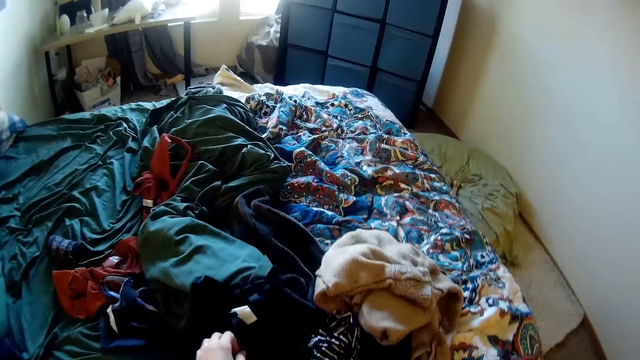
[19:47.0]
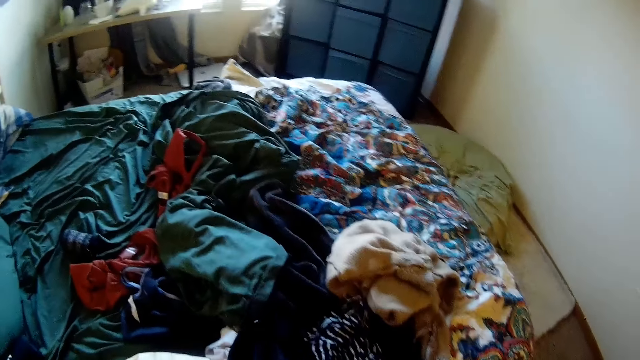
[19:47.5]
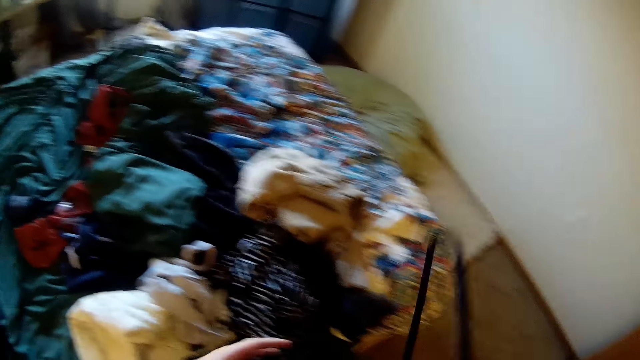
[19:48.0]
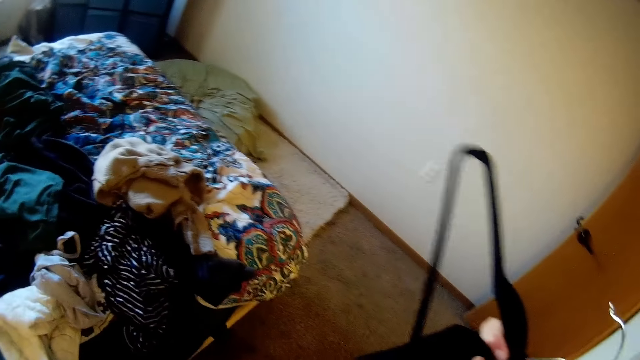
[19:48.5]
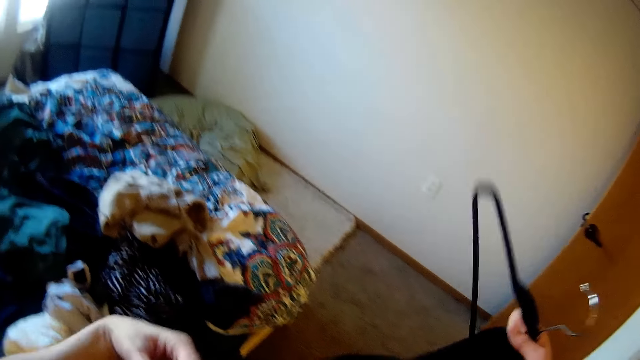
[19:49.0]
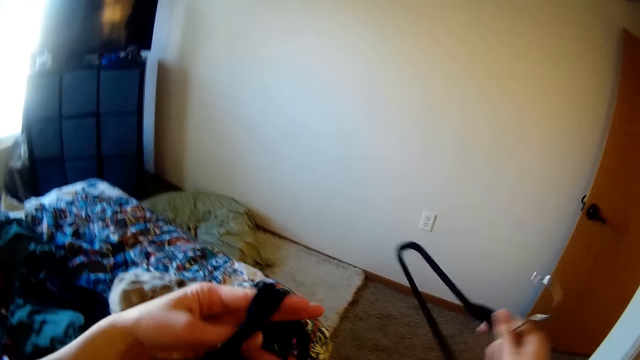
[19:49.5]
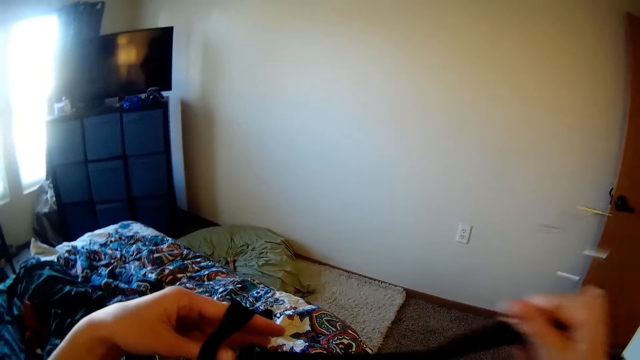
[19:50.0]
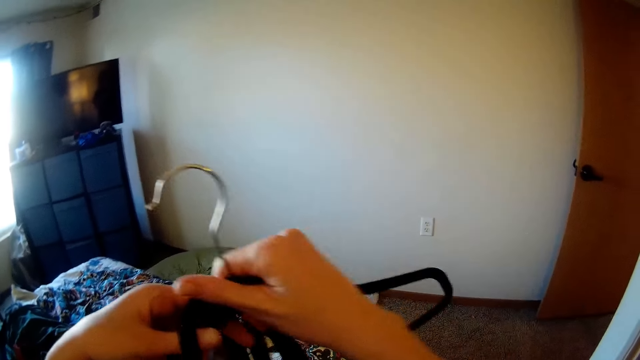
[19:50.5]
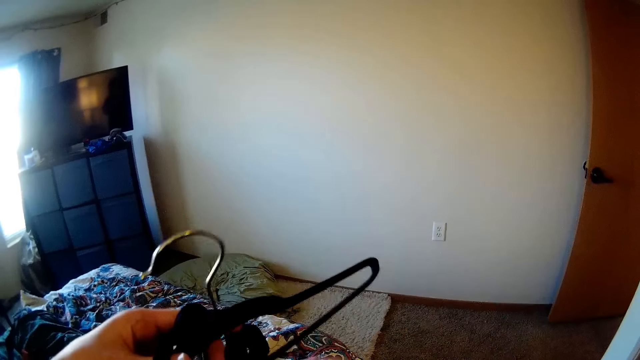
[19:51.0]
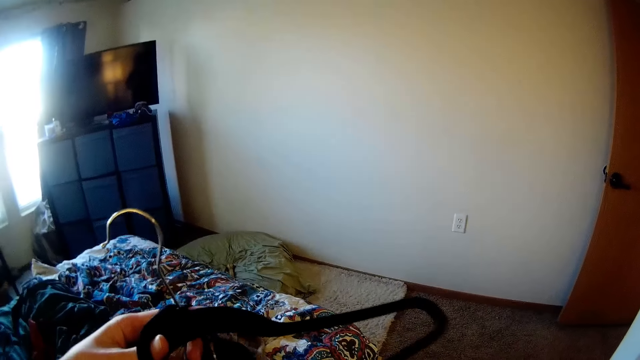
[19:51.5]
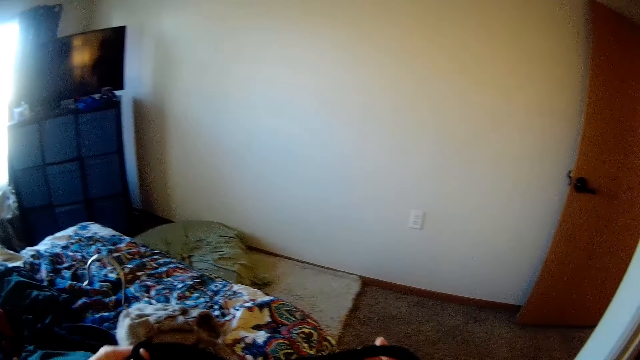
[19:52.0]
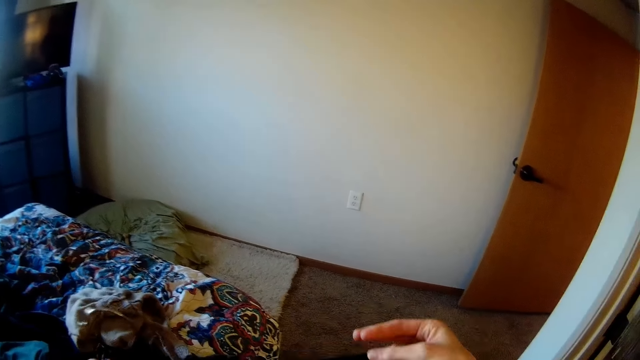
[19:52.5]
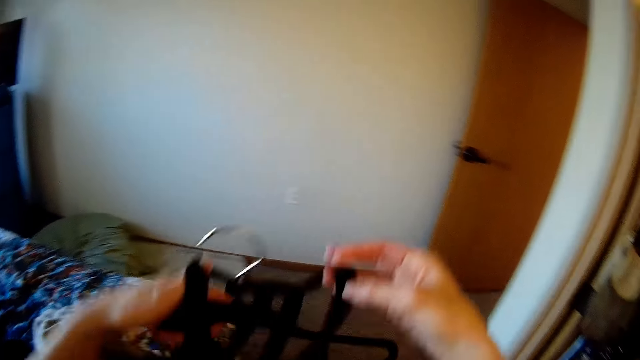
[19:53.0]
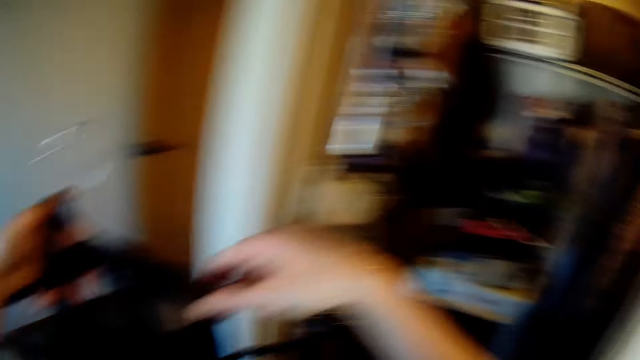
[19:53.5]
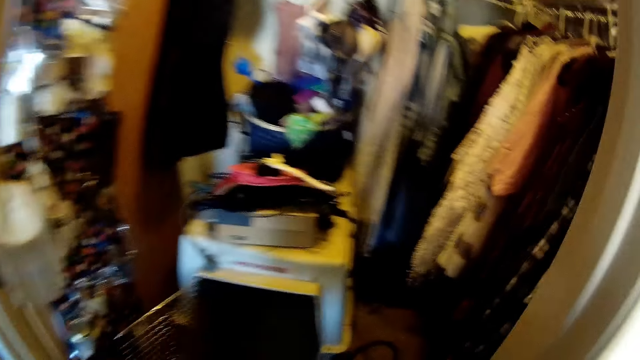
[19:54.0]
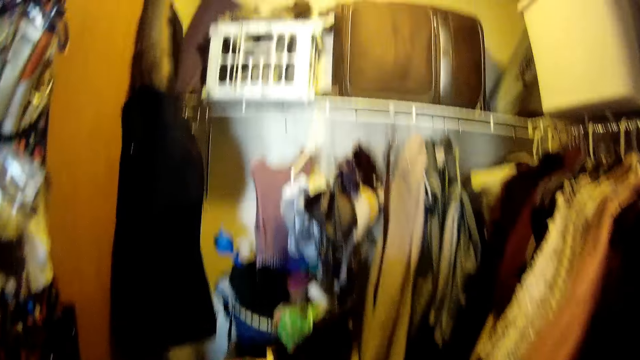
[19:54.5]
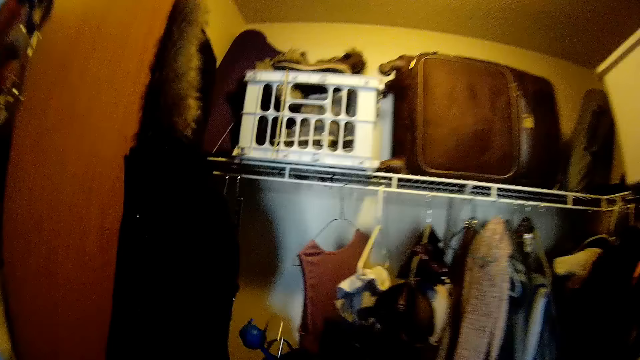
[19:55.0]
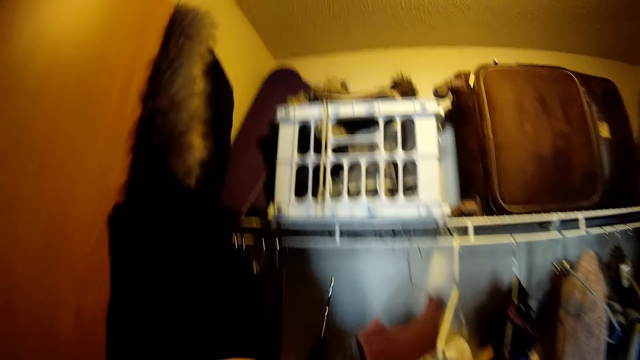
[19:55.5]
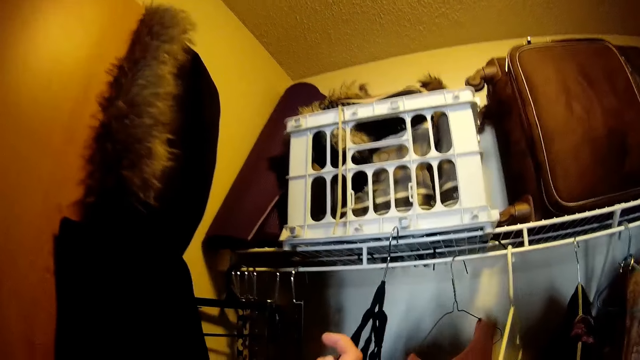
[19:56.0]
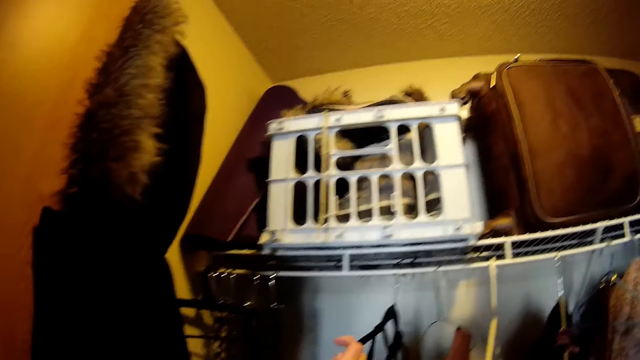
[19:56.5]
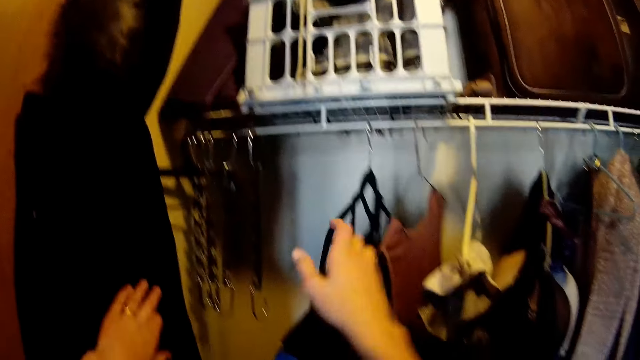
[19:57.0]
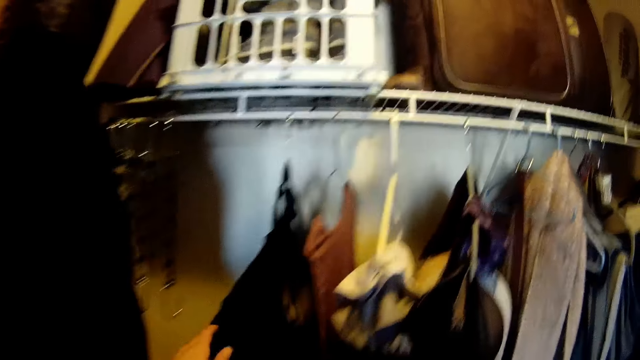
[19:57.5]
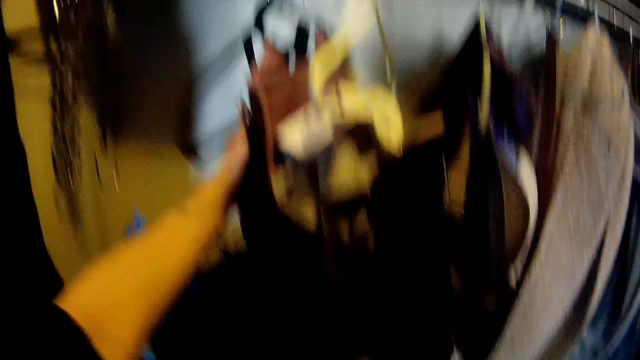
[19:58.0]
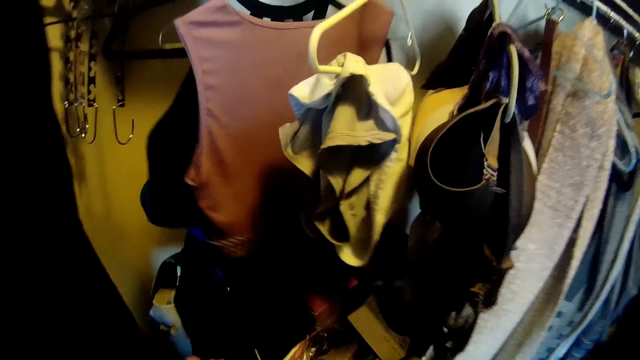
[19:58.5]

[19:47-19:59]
The camera wearer picks a cloth. They take the hanger. They hang the cloth on the hanger. They return the hanger. They hang the cloth on the shelf.

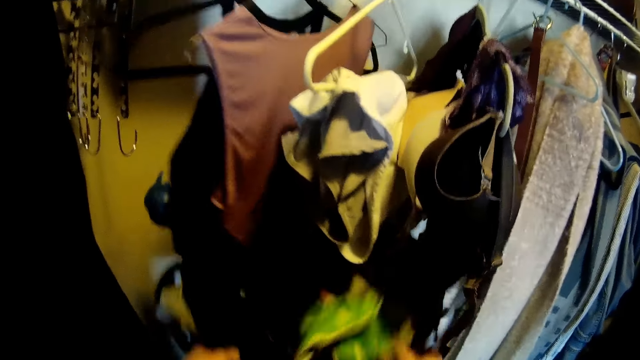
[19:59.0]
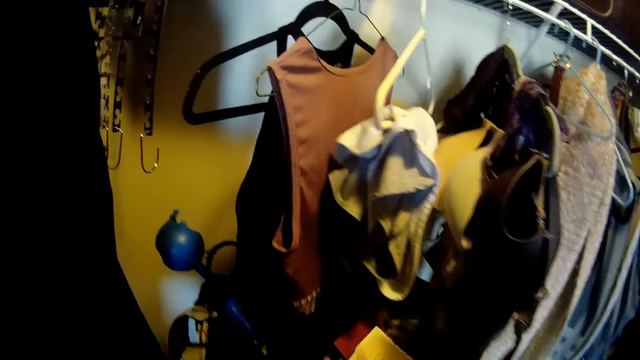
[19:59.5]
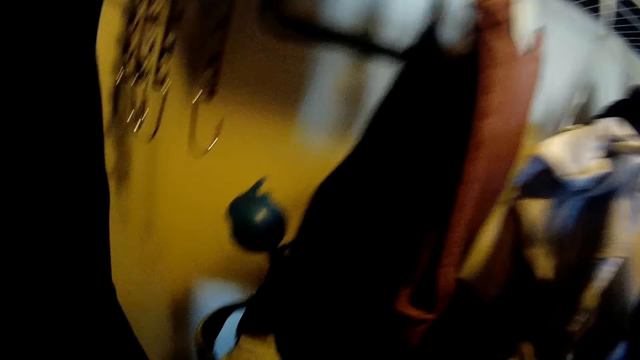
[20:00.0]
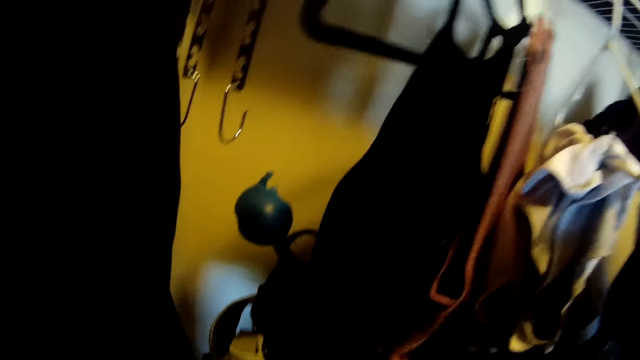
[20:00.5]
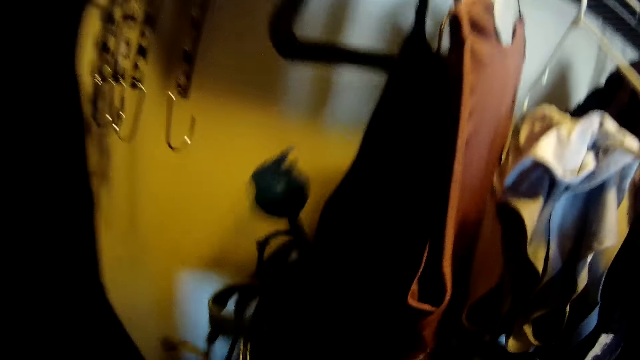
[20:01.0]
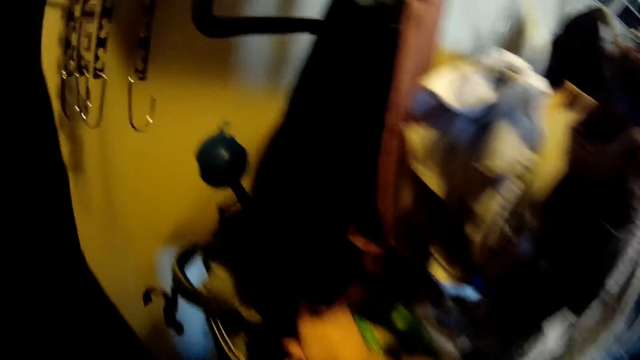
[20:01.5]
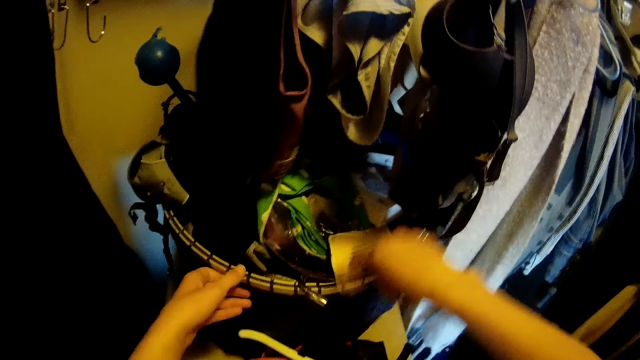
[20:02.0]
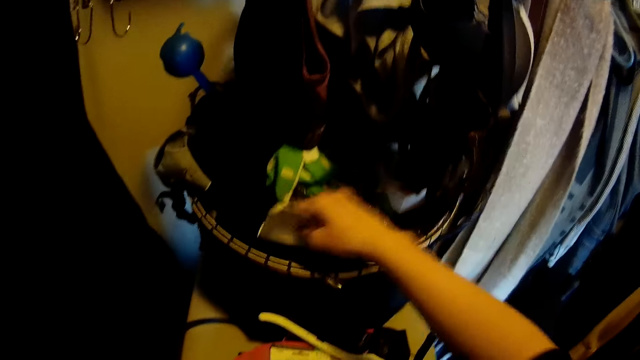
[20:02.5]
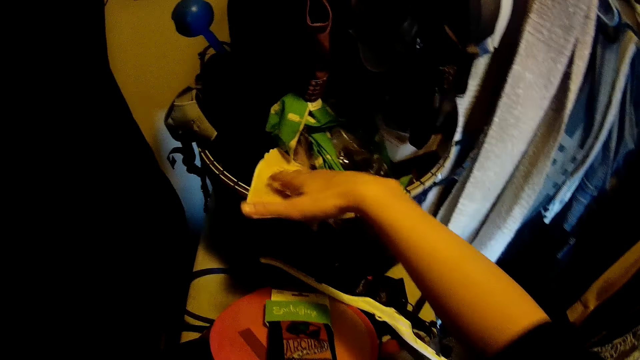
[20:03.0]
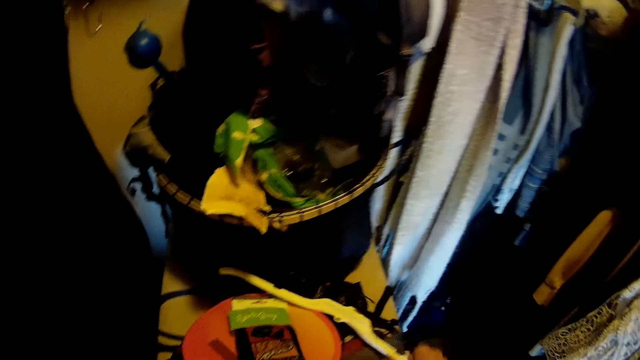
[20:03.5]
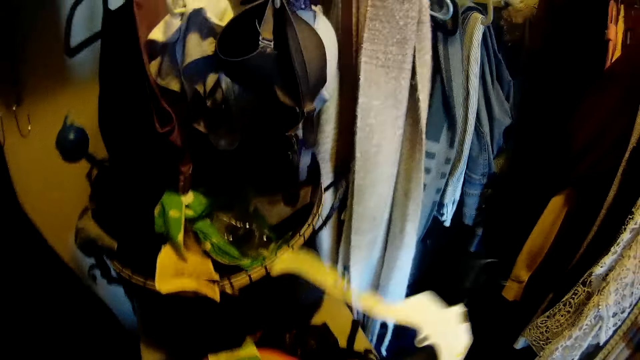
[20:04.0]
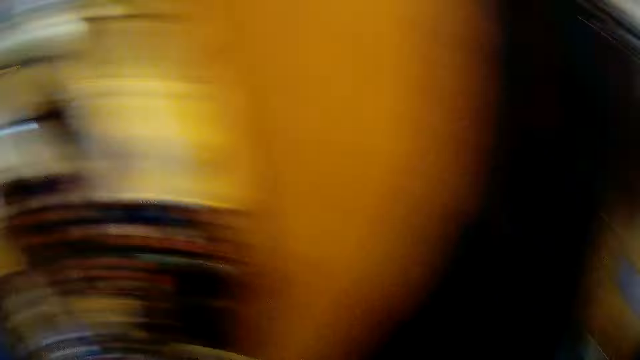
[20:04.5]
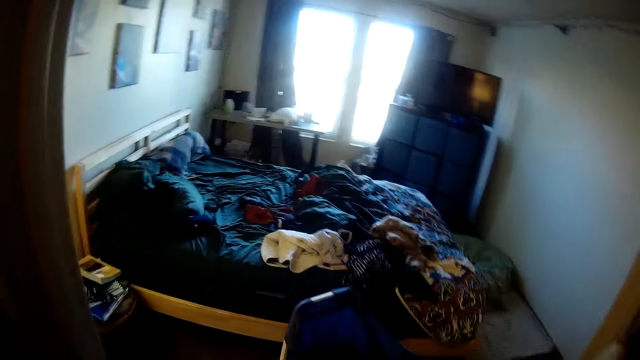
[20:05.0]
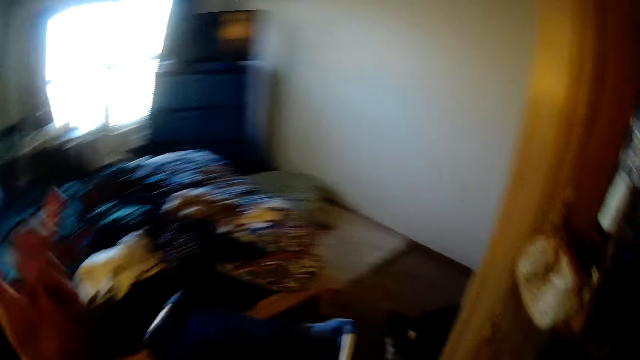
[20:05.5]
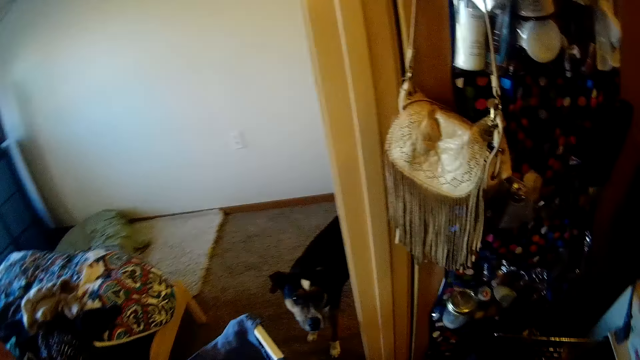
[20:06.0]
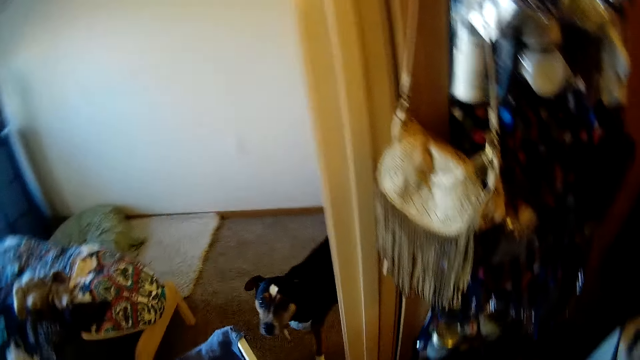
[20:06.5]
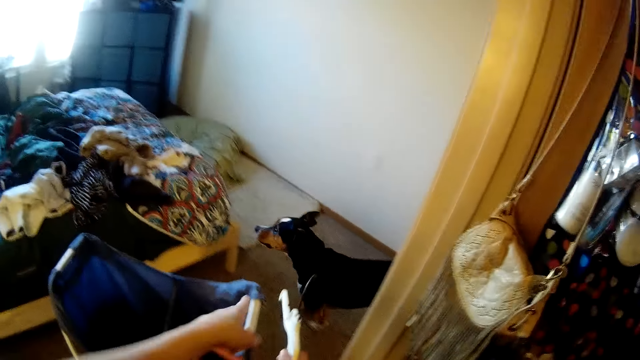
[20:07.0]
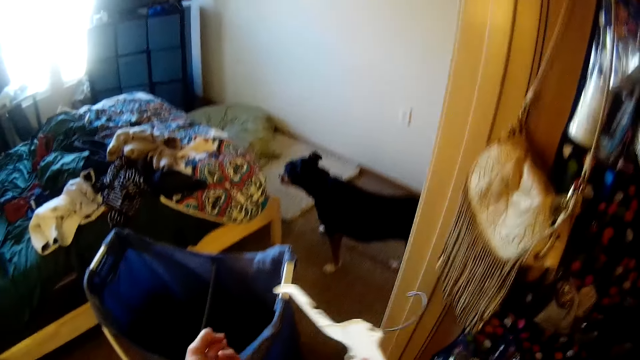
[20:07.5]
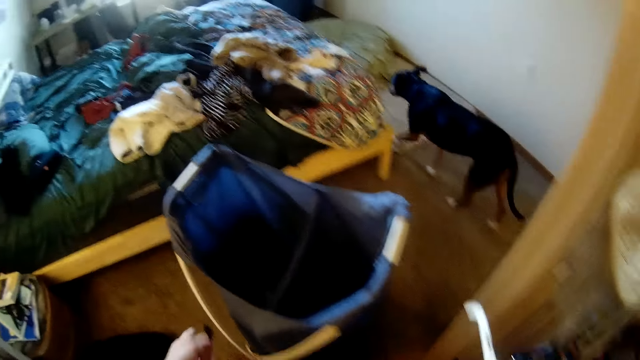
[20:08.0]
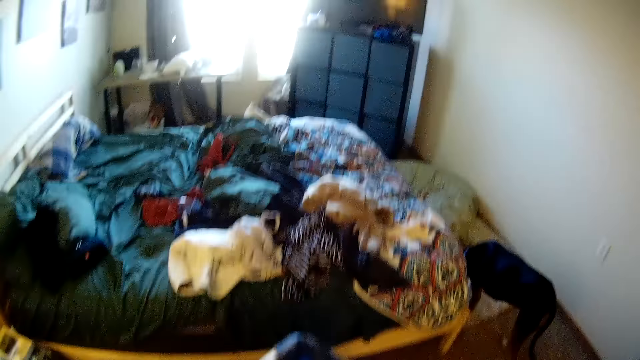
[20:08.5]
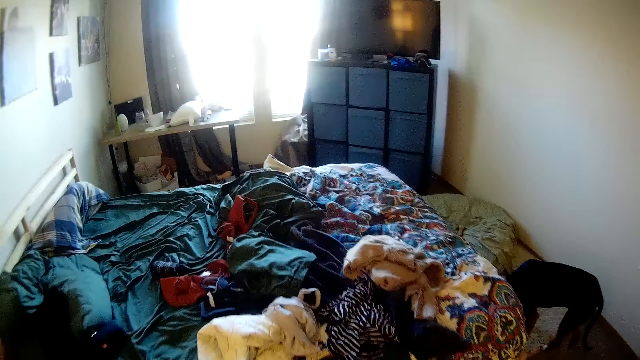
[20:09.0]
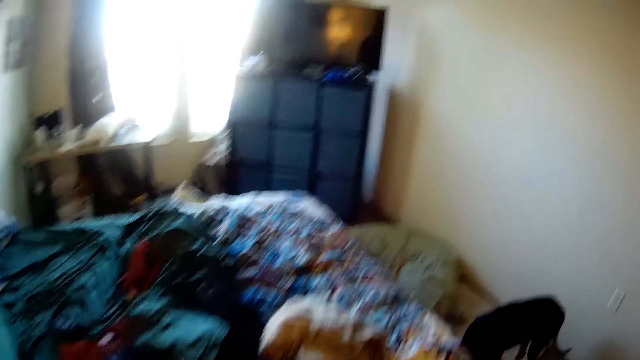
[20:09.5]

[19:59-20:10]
The camera wearer searches the clothes. They select the clothes. They take the hanger.
